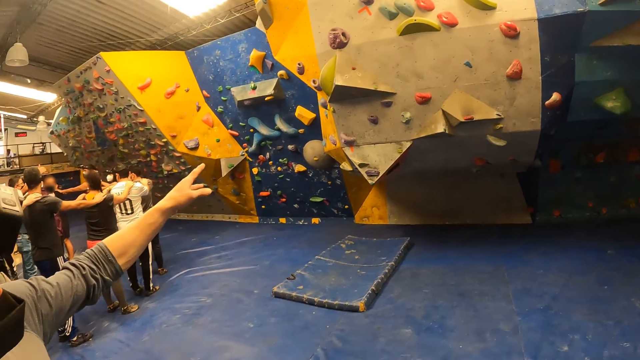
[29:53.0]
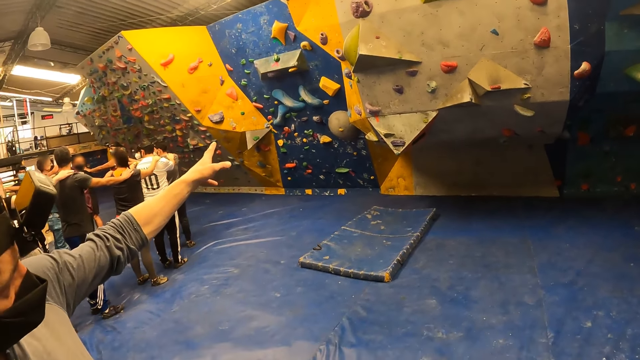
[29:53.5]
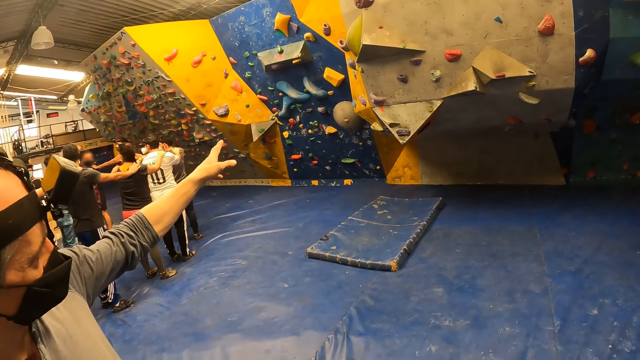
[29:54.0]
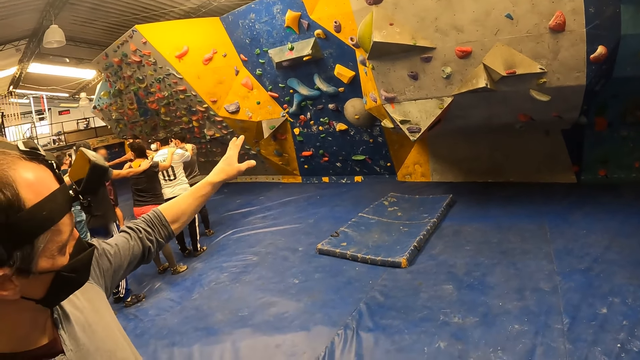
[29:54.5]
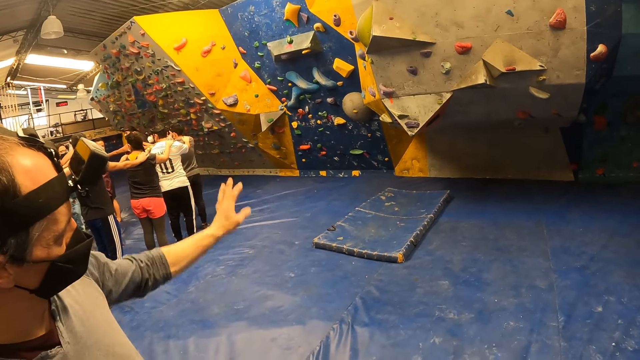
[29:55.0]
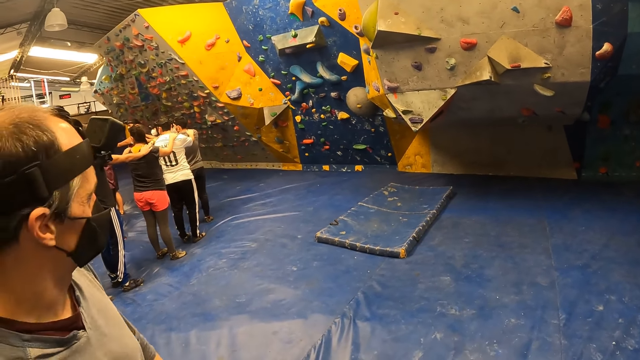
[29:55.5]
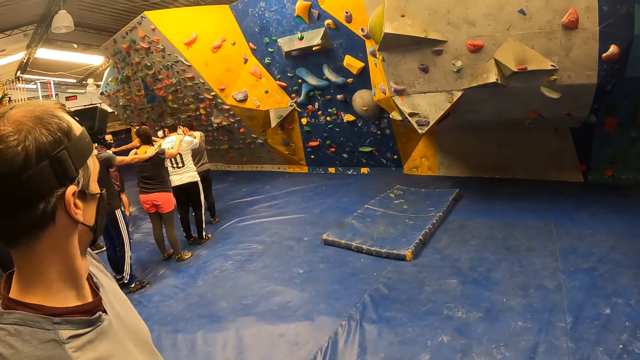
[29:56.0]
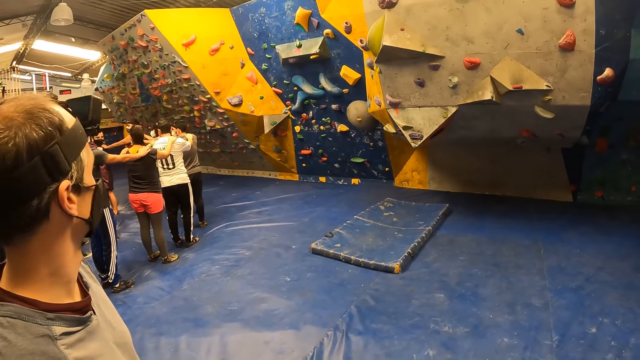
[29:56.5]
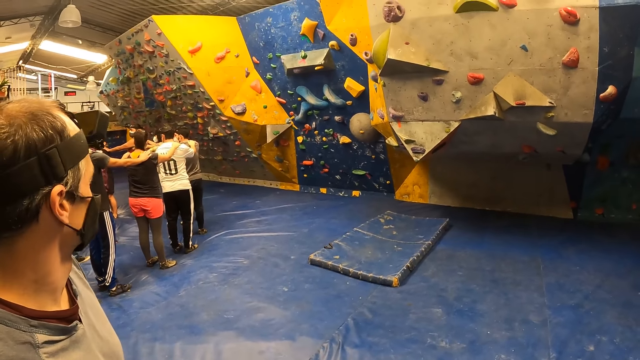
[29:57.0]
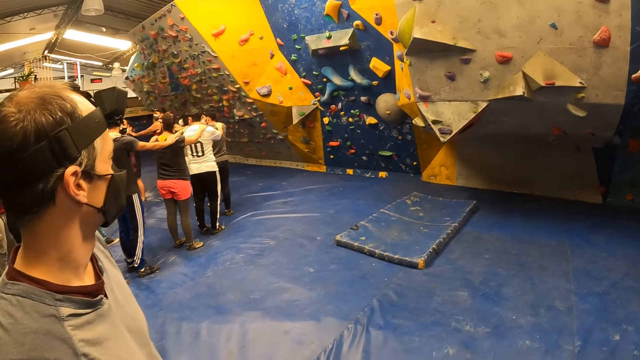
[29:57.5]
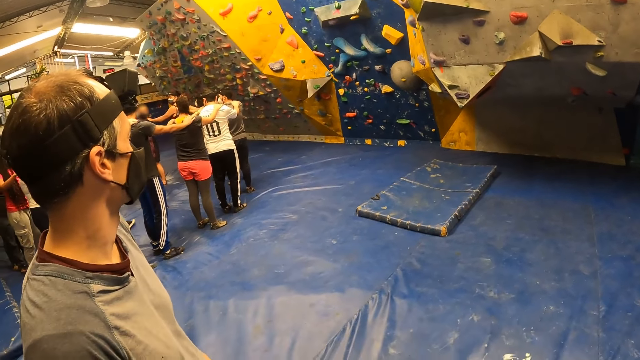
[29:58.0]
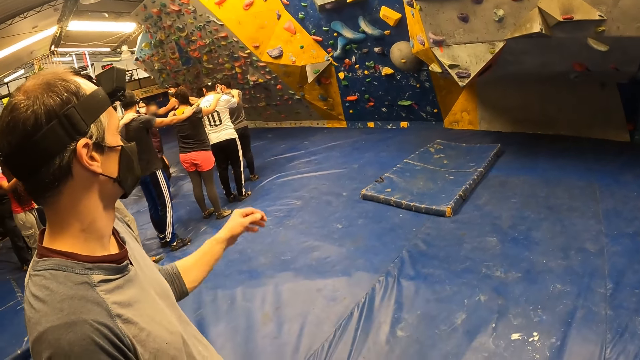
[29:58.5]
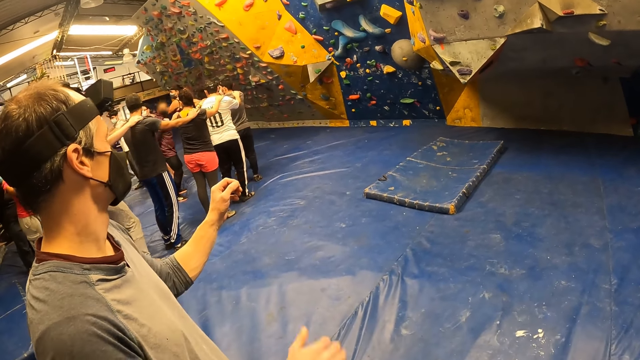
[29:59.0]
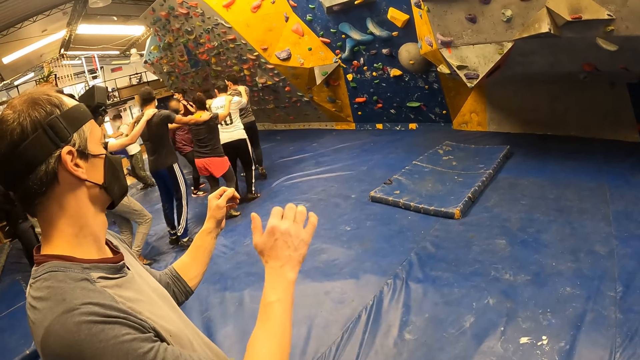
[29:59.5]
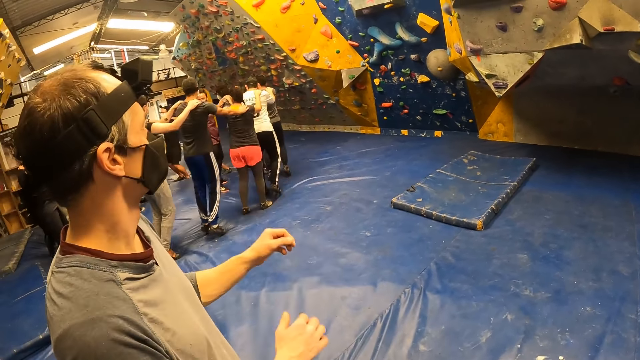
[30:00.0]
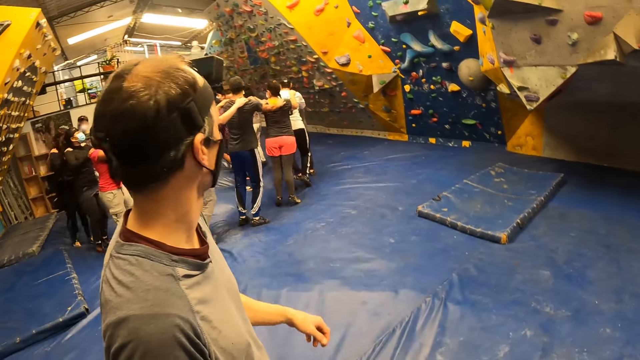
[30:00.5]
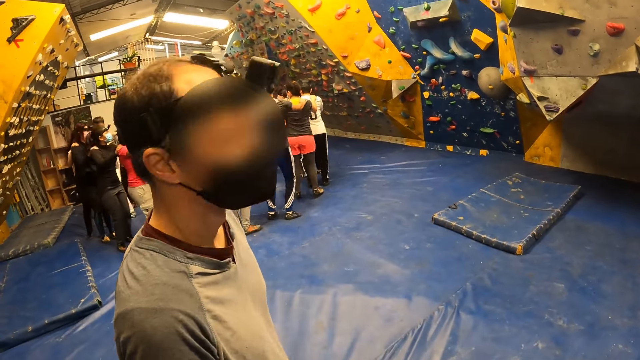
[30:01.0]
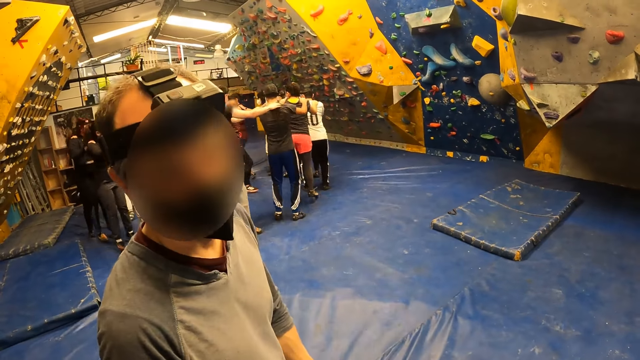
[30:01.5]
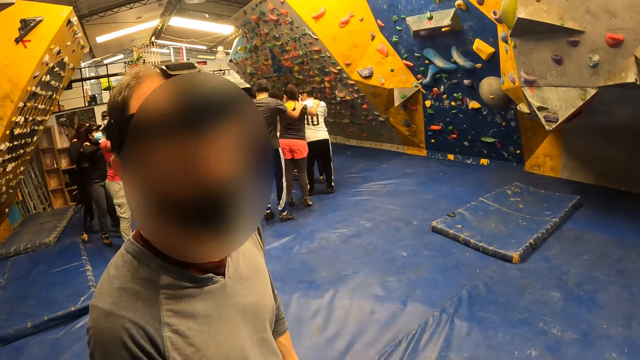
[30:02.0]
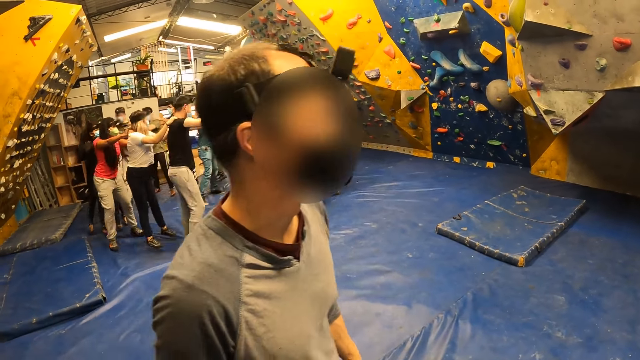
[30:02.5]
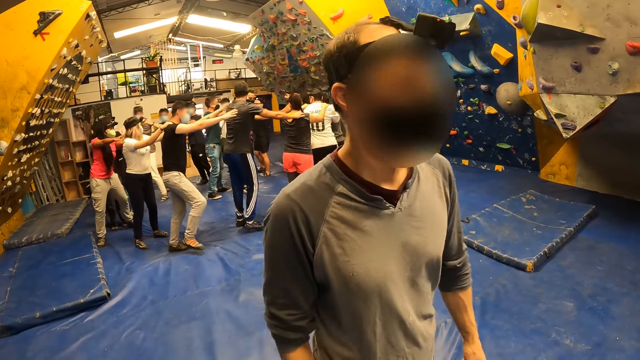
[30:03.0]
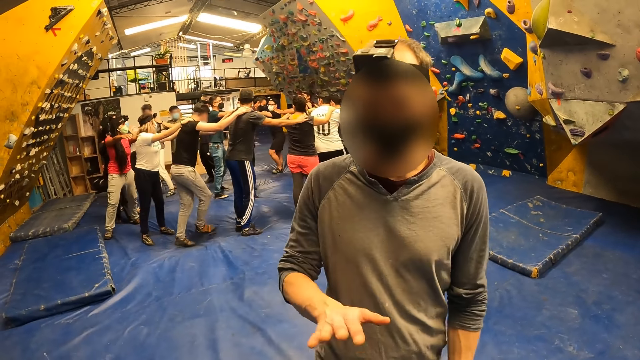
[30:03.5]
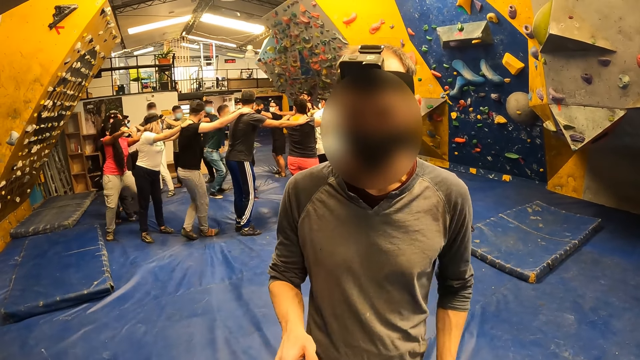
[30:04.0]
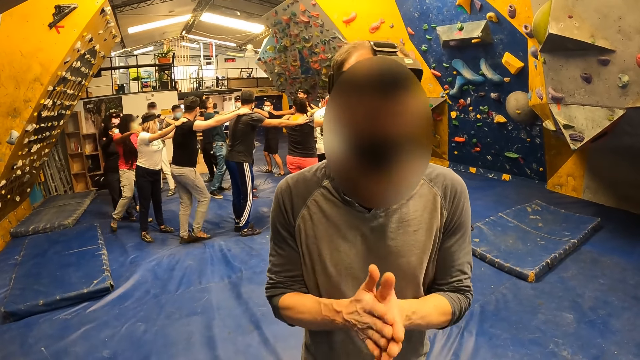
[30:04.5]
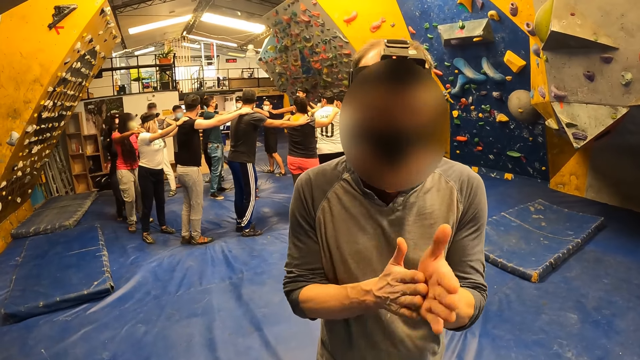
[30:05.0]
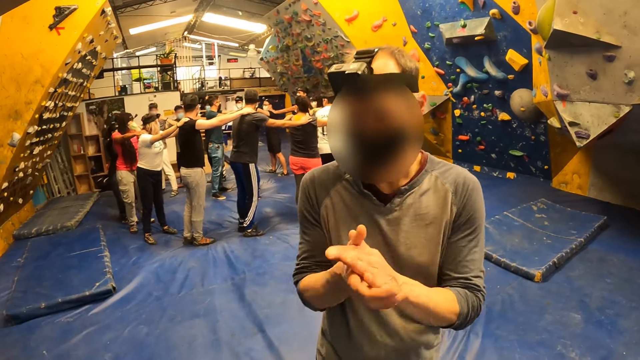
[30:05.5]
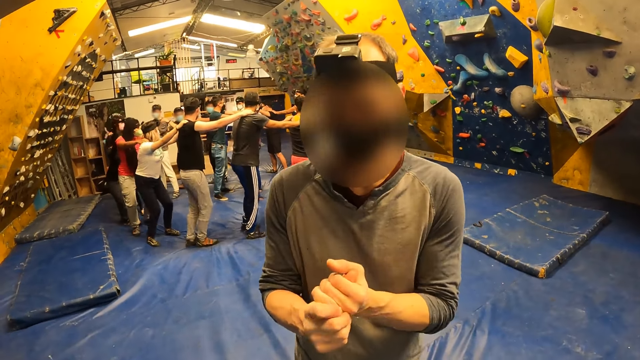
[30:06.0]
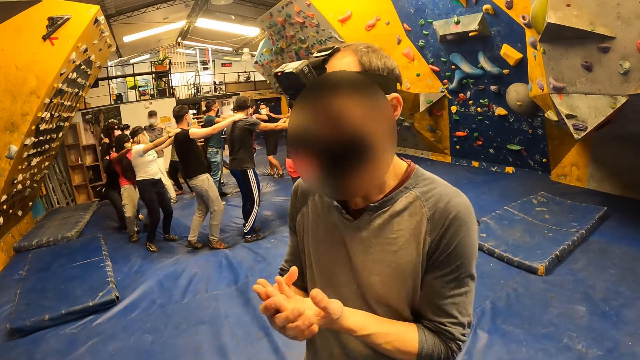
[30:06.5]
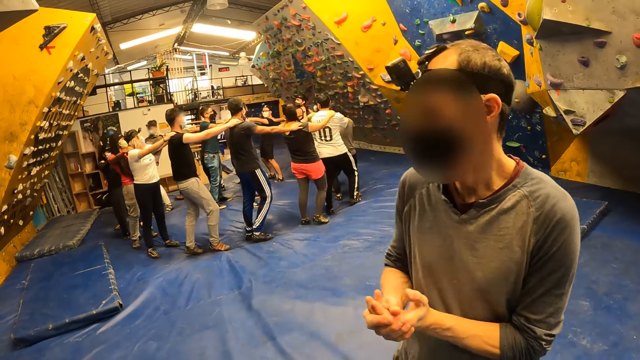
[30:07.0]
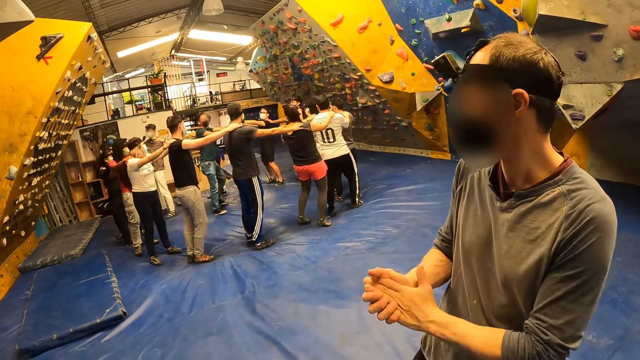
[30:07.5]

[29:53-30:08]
The camera wearer interacts with the man. The man rubs his hands together.

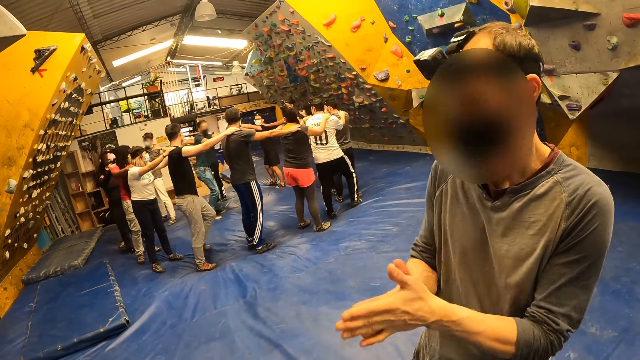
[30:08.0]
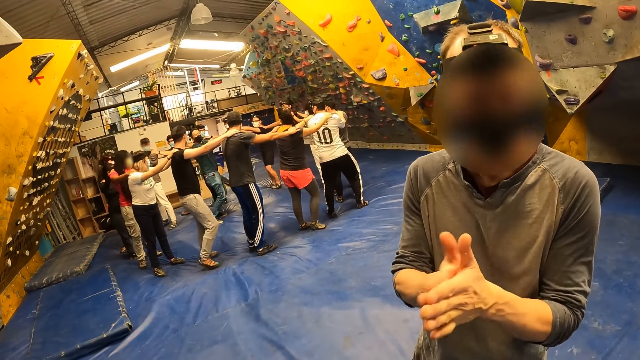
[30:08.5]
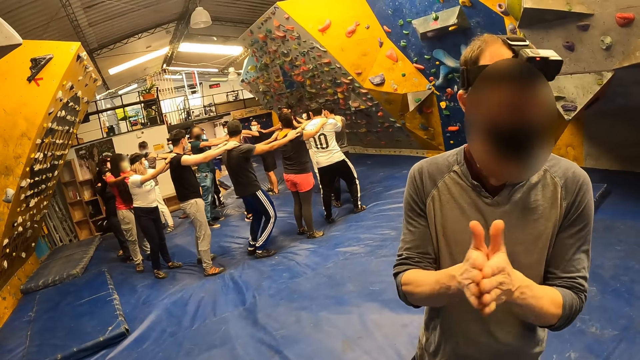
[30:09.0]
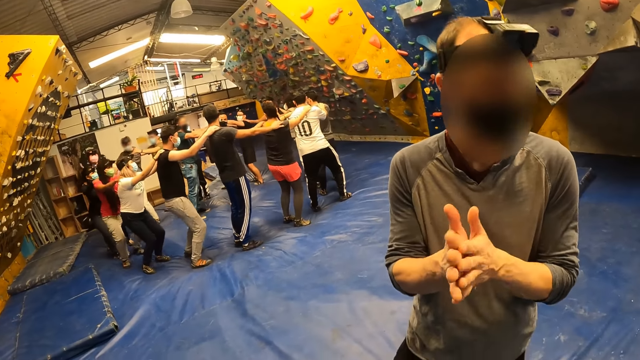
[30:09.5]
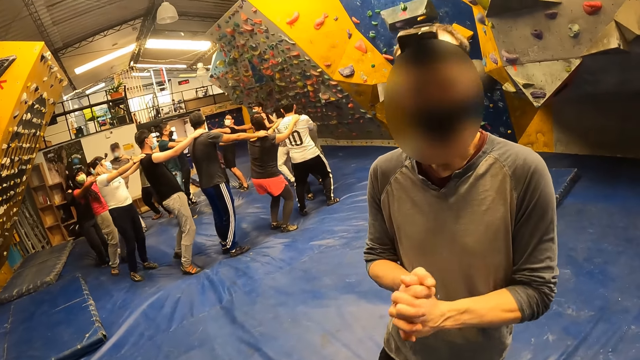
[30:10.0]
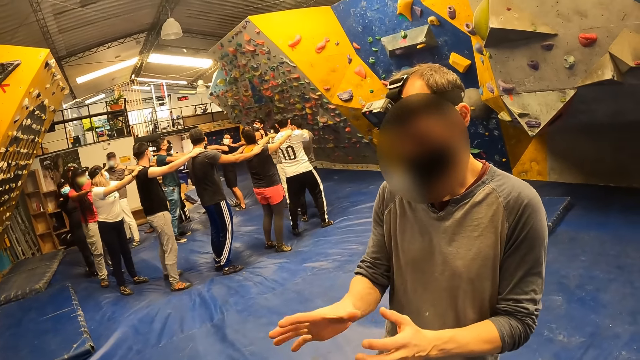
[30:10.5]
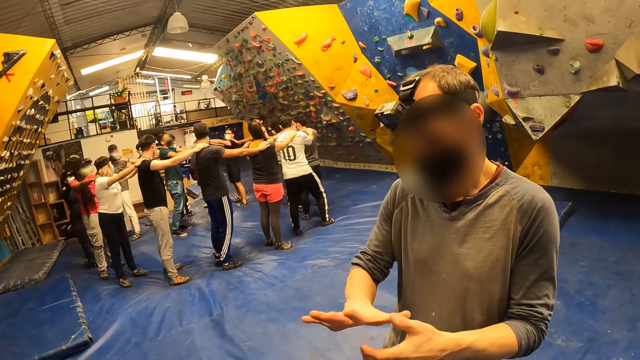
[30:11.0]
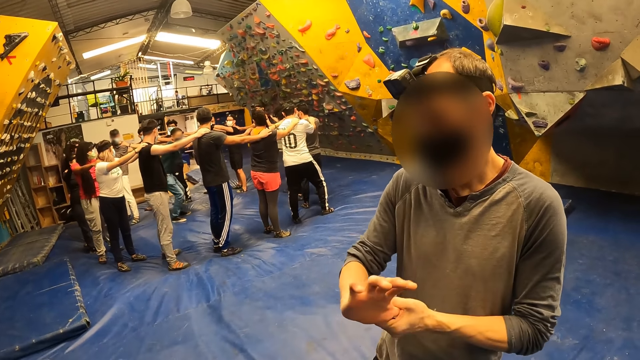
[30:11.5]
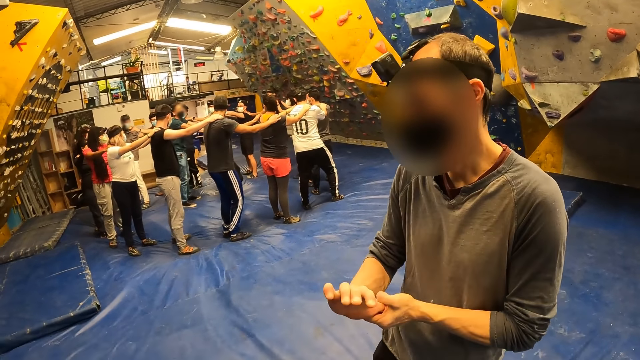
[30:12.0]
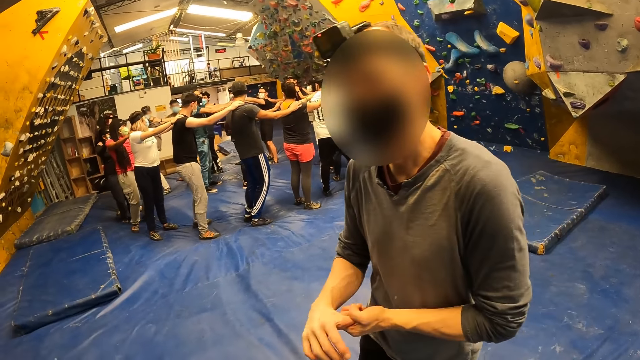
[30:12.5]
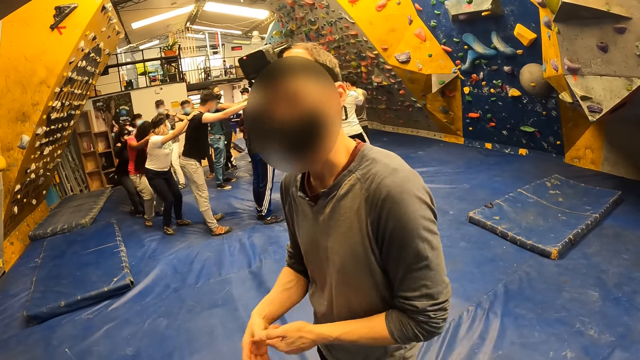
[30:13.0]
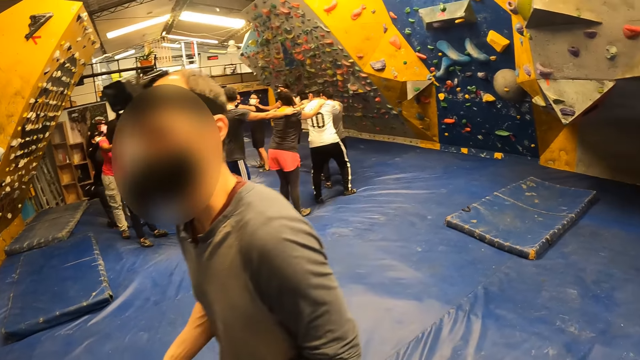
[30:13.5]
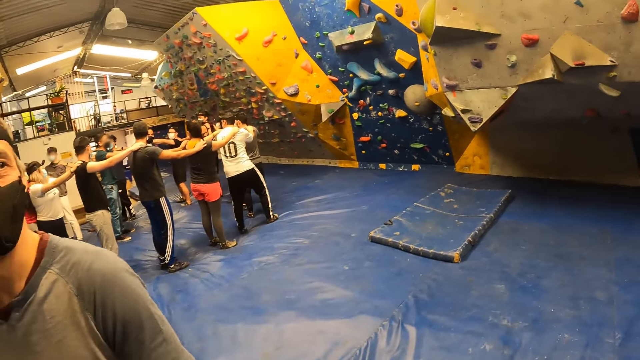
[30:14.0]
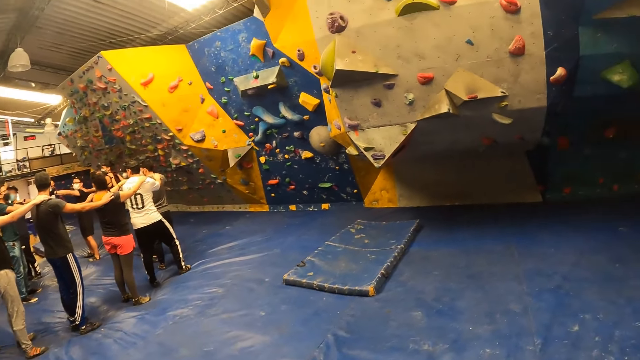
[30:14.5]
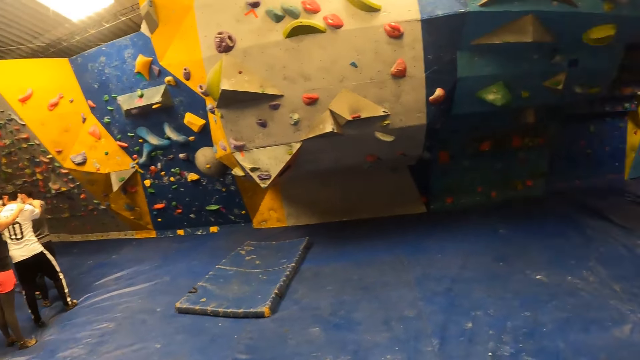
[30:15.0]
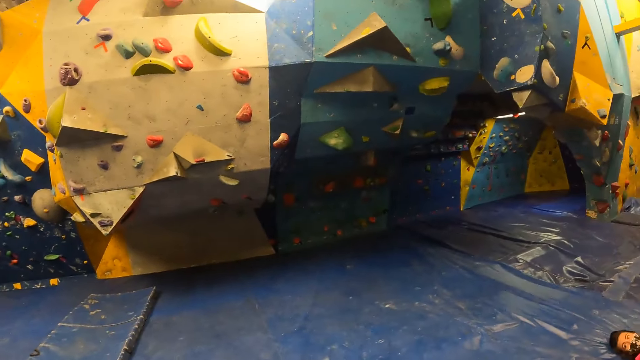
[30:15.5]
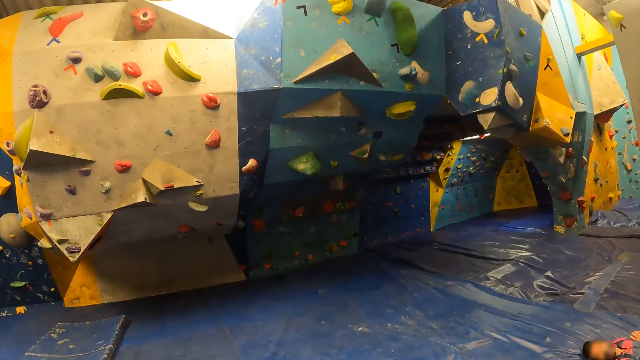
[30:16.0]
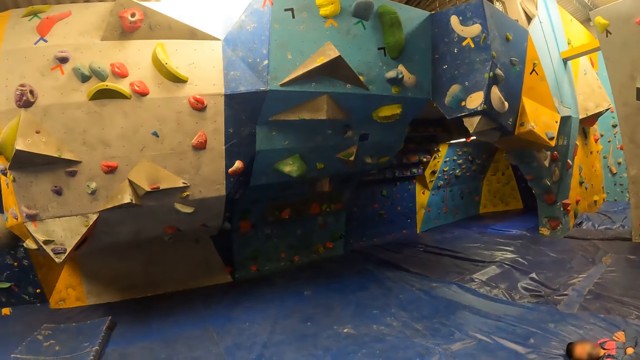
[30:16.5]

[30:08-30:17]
The man stretches his right thumb with his left hand. The man moves around. The camera wearer looks around.
